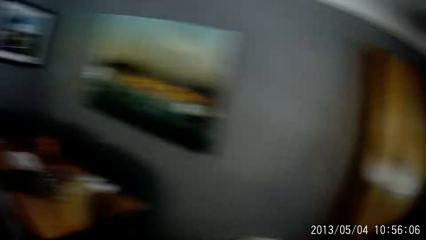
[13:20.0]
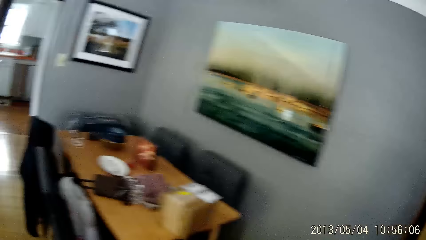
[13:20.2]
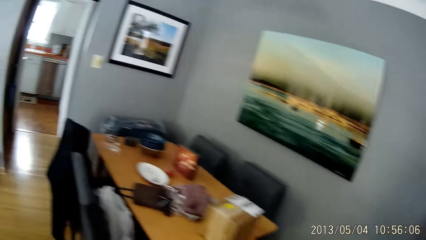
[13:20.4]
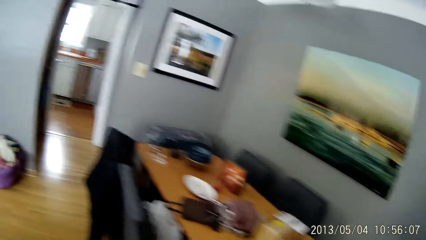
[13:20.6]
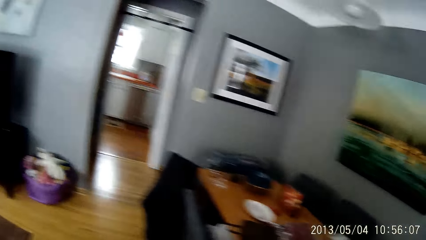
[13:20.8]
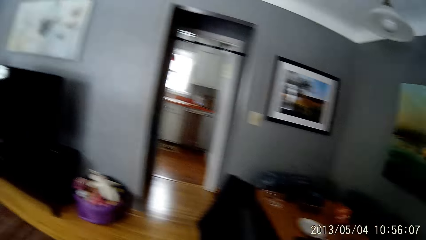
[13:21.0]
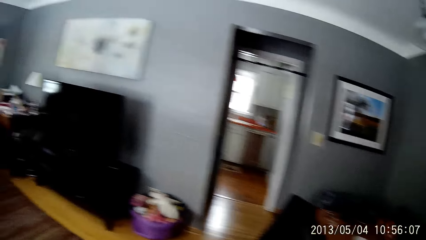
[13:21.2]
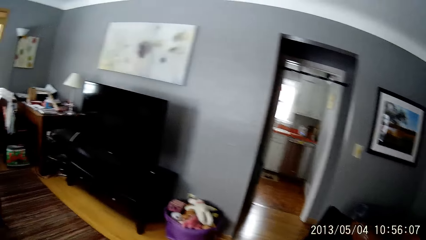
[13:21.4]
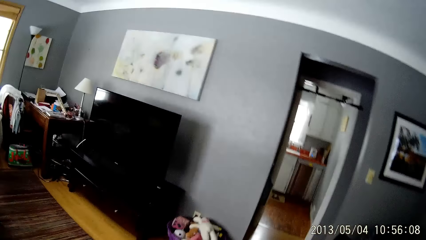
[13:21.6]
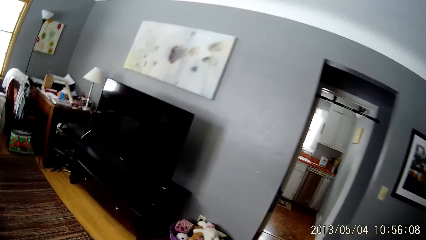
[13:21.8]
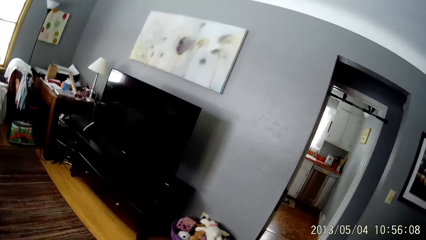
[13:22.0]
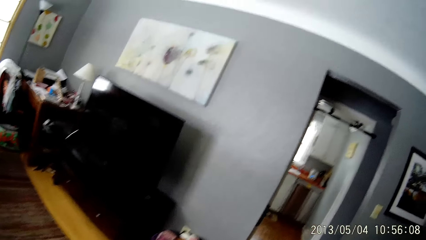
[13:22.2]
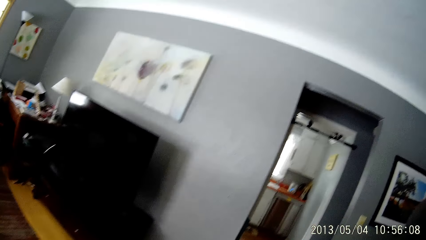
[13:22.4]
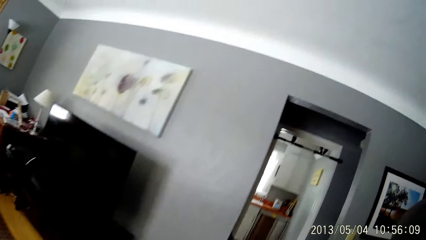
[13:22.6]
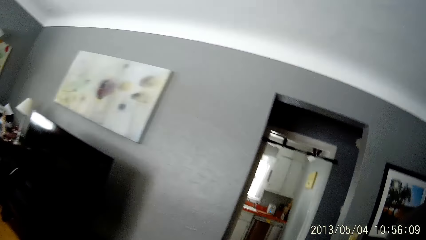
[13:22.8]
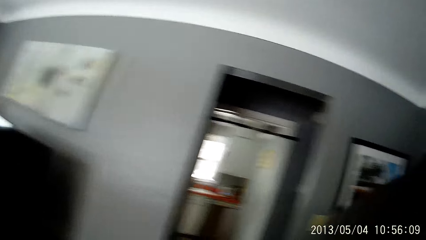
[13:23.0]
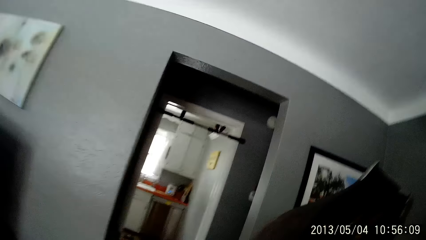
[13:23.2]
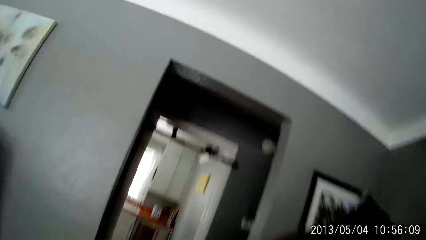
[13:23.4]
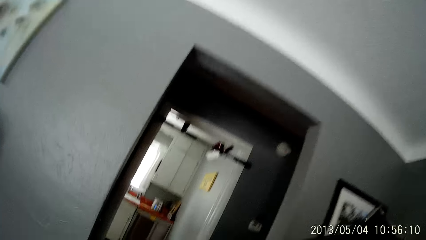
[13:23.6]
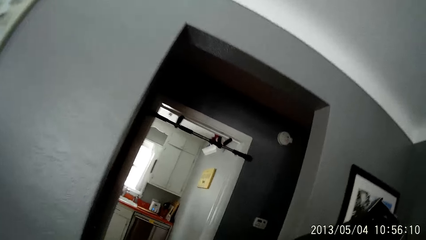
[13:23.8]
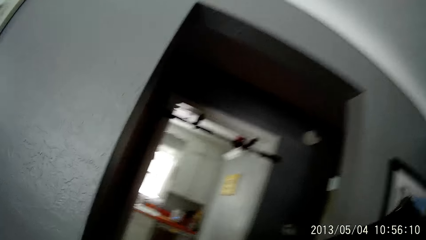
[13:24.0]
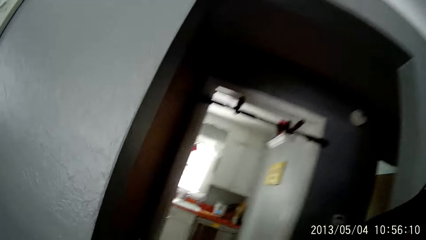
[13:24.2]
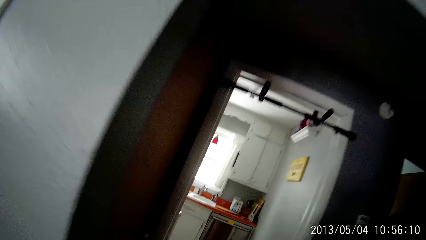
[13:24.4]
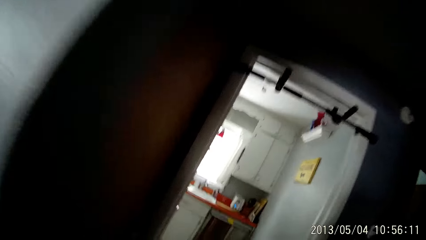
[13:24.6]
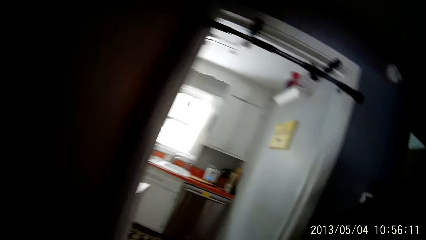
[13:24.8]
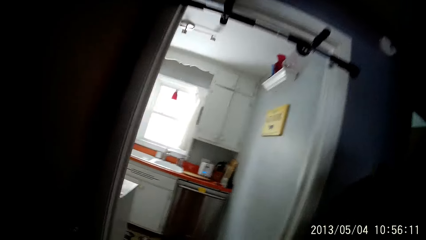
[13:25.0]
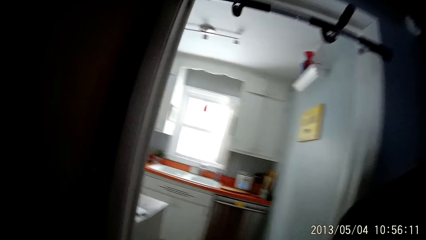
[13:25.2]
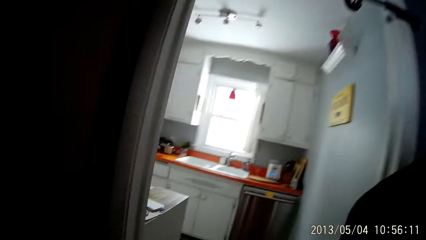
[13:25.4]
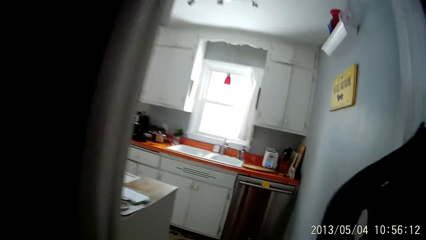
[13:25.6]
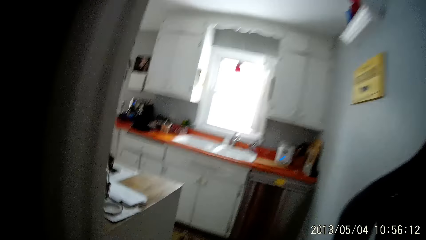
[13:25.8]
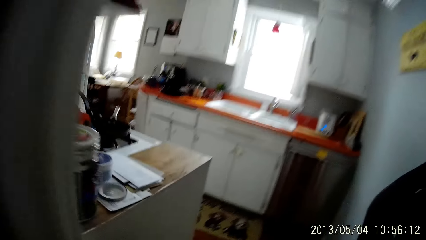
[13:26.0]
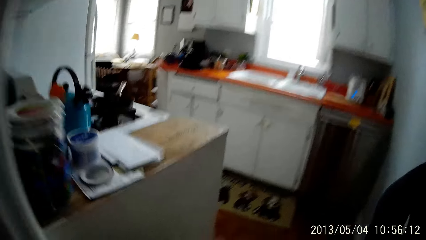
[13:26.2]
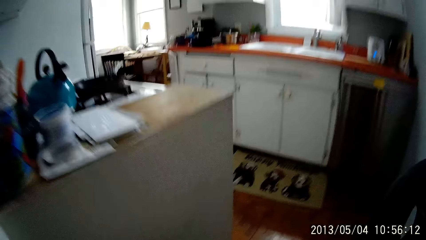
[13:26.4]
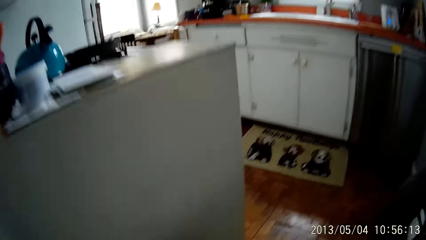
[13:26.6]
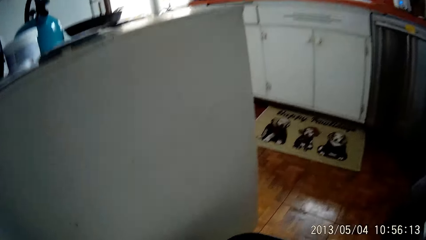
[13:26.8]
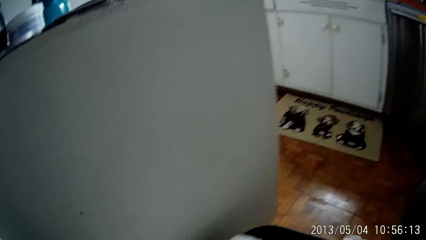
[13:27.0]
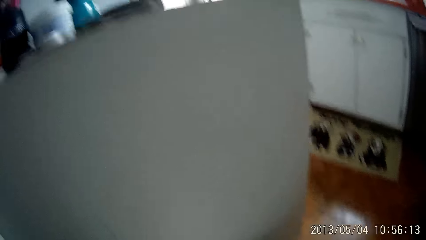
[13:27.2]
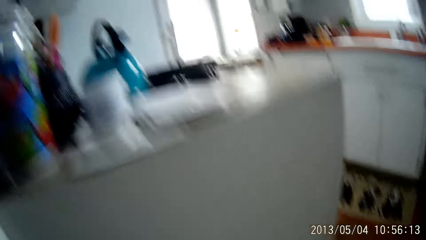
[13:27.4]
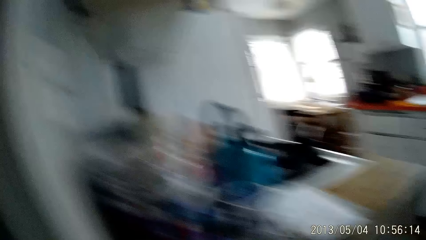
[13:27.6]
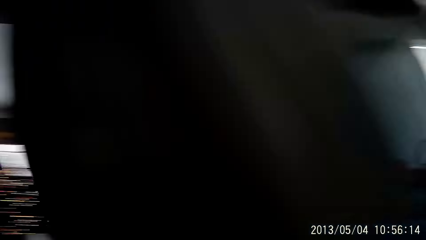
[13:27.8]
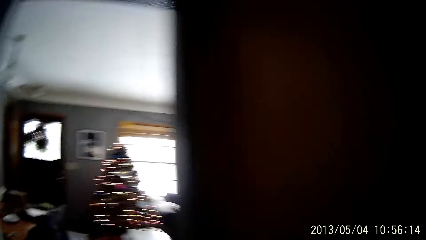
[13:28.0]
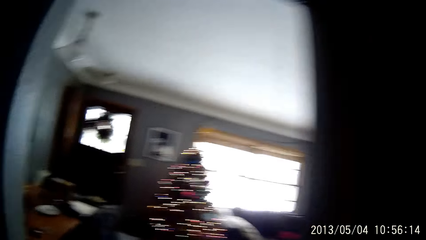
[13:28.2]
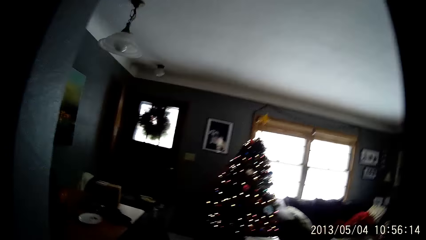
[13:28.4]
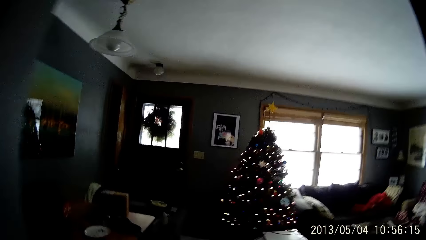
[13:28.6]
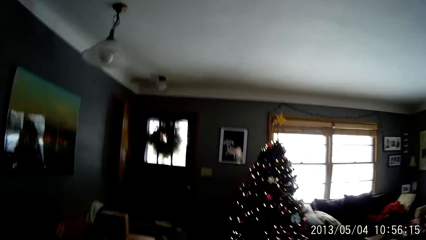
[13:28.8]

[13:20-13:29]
The camera wearer walks around. They walk towards a kitchen. They enter the kitchen. They walk into the living room.

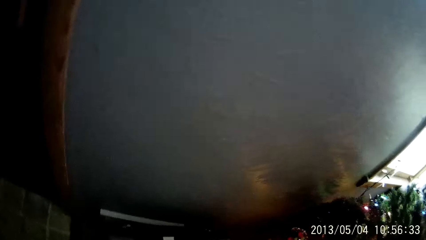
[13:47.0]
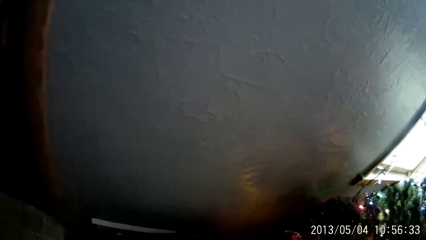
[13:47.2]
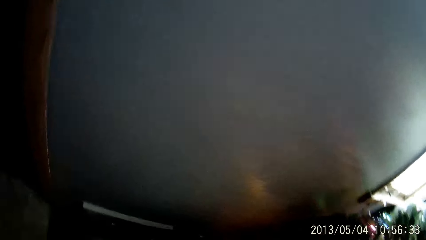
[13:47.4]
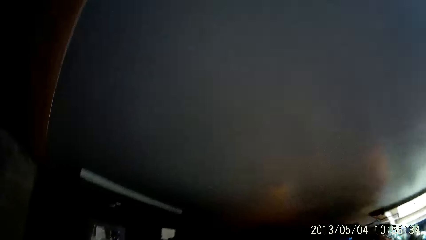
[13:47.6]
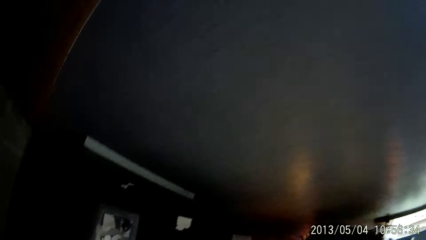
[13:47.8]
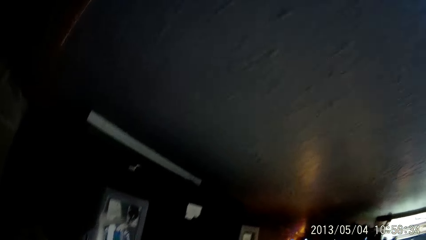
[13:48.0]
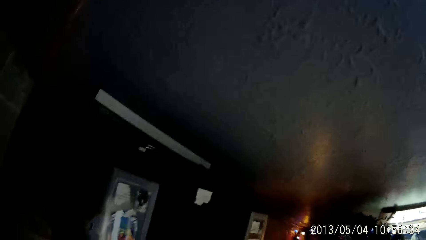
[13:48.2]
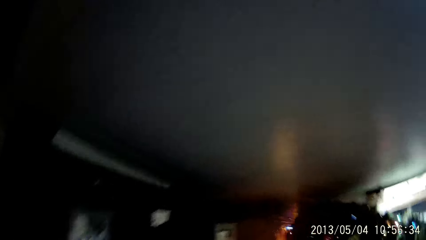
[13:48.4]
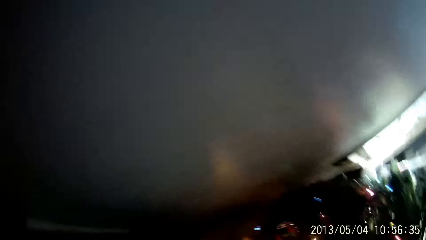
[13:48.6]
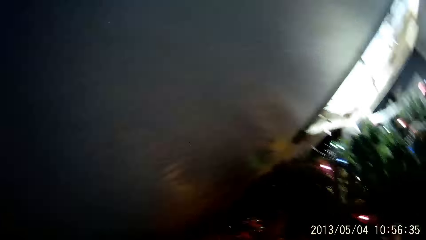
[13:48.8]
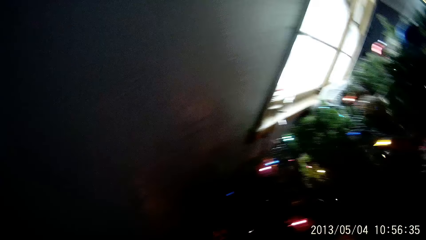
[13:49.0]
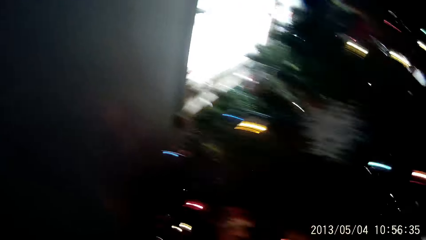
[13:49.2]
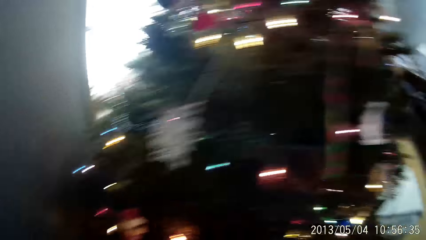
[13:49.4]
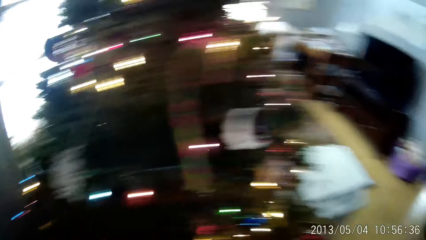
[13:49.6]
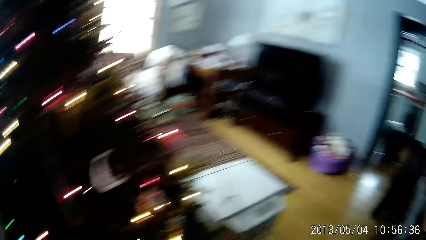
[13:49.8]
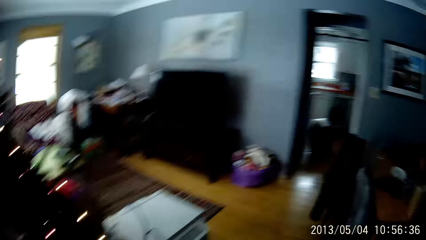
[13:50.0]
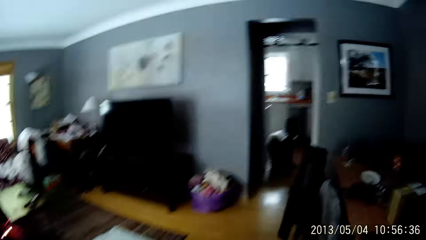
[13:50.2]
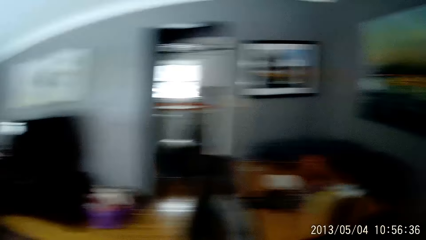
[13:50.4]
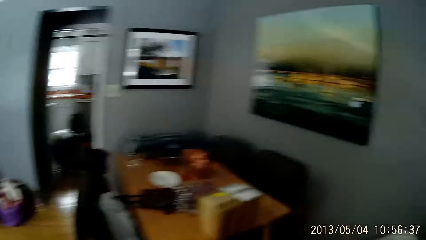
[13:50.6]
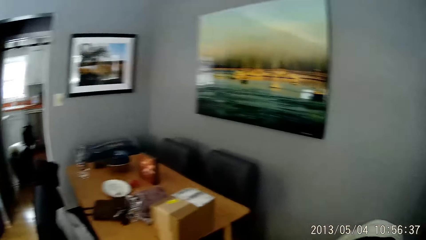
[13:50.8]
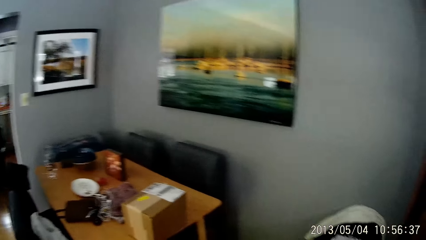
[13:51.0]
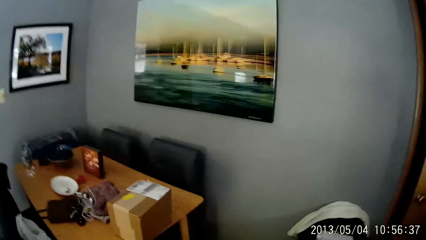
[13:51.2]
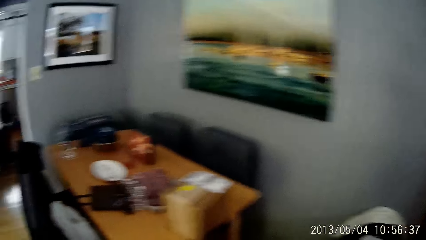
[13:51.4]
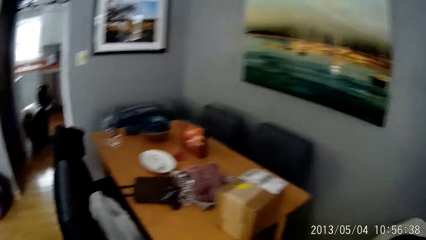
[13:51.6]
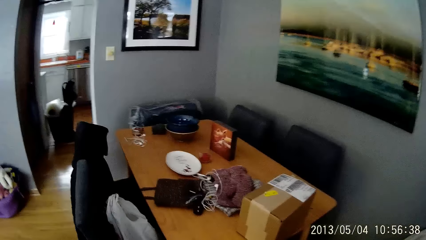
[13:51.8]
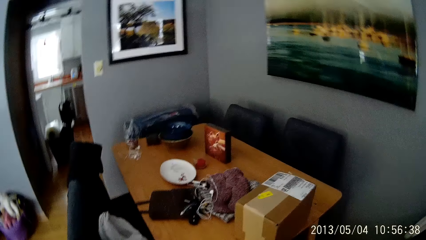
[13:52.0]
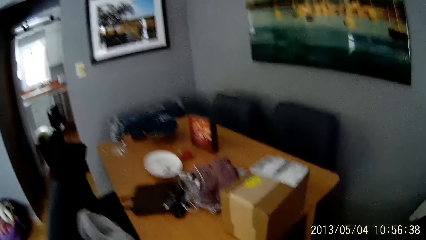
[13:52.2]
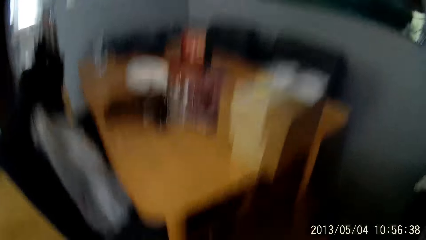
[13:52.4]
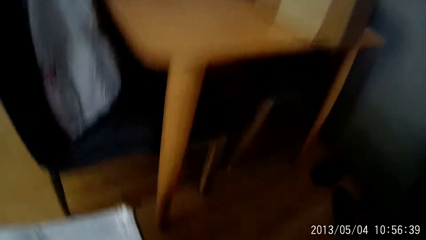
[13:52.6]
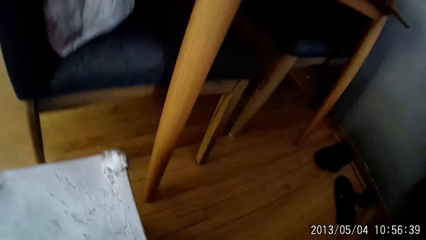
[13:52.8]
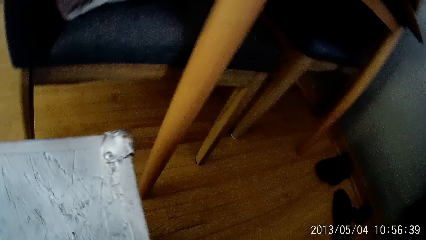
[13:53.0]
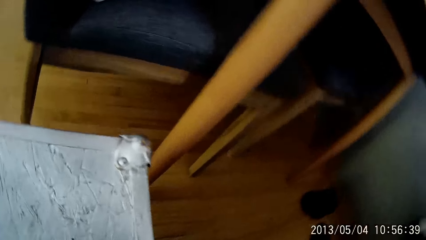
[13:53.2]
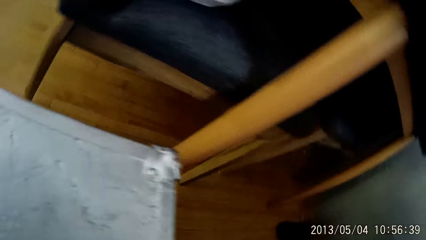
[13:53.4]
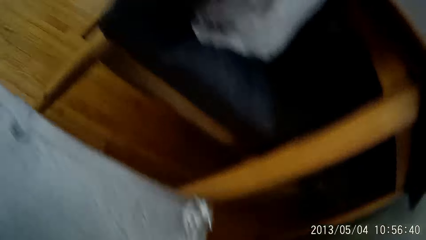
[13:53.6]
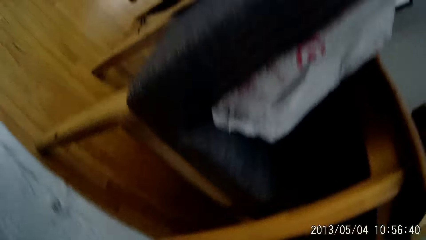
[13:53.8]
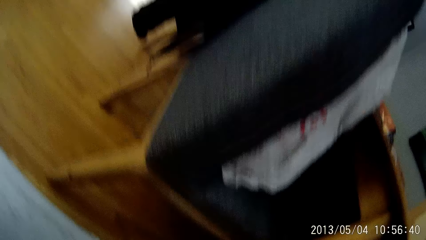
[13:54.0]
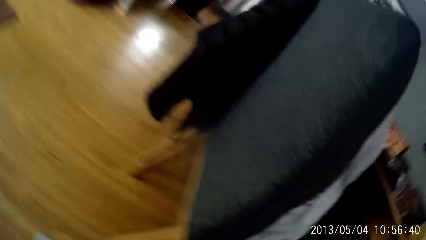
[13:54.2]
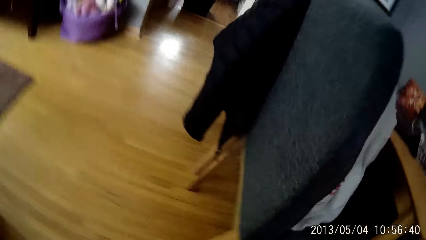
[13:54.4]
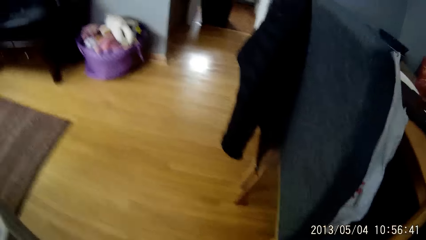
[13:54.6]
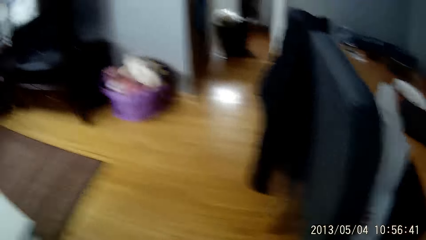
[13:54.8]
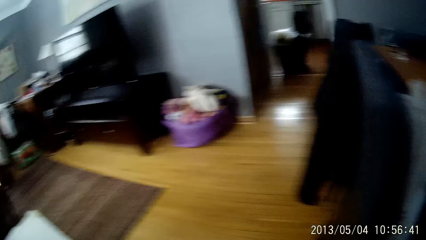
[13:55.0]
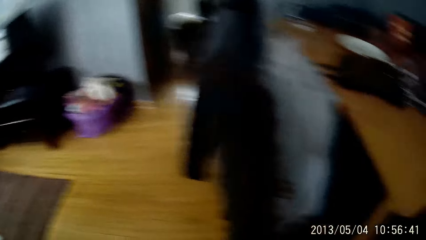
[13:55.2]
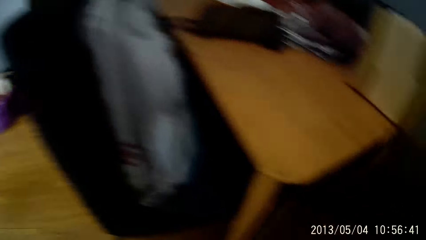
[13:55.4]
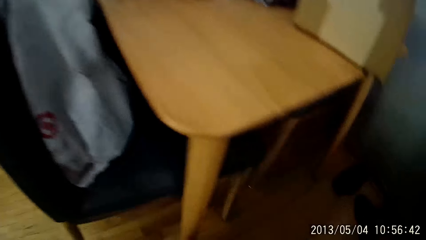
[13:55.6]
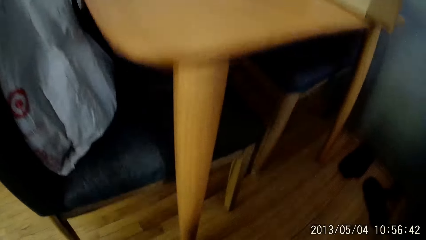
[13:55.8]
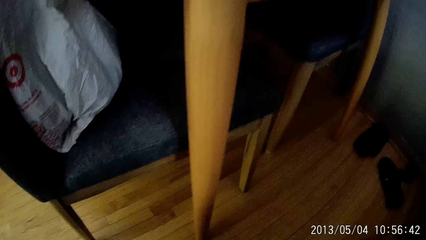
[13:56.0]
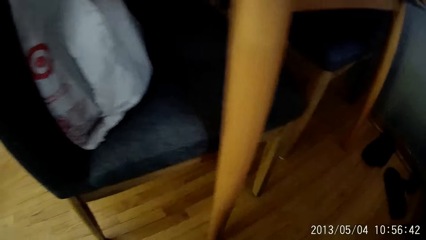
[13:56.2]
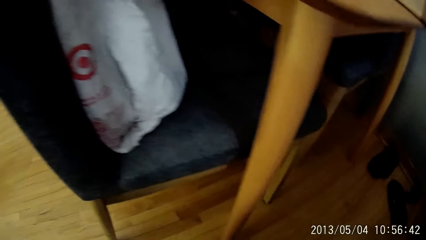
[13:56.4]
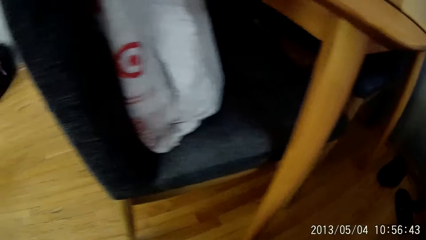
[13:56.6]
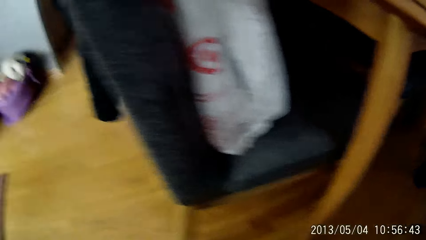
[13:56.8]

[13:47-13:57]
The camera wearer looks around. They walk around. They walk around again.
